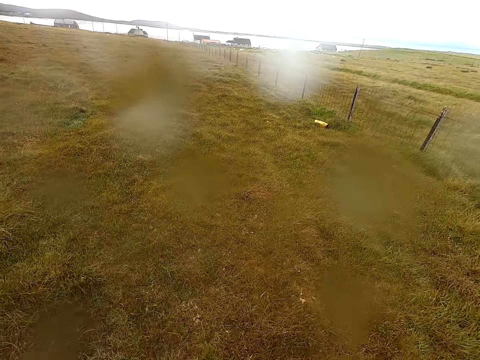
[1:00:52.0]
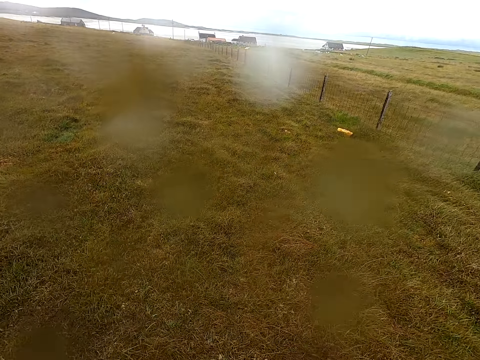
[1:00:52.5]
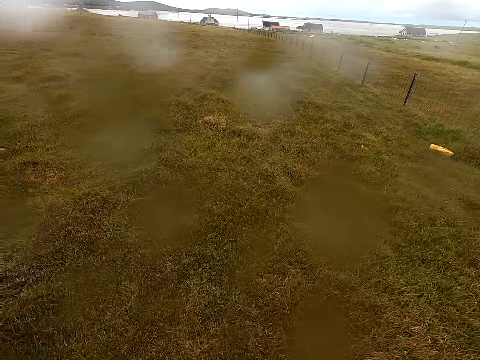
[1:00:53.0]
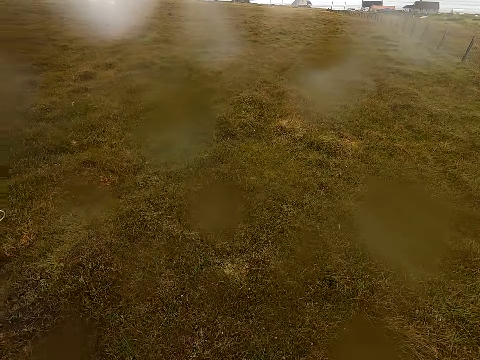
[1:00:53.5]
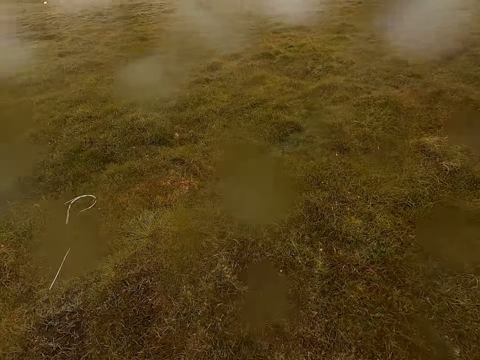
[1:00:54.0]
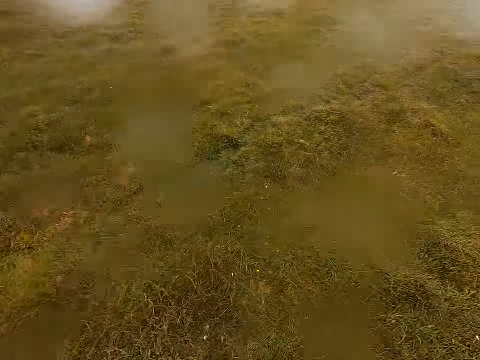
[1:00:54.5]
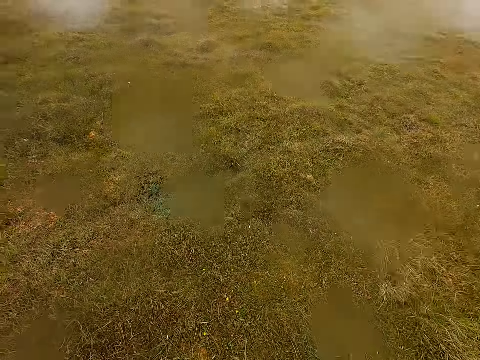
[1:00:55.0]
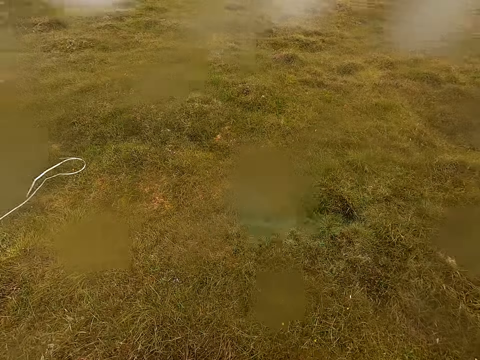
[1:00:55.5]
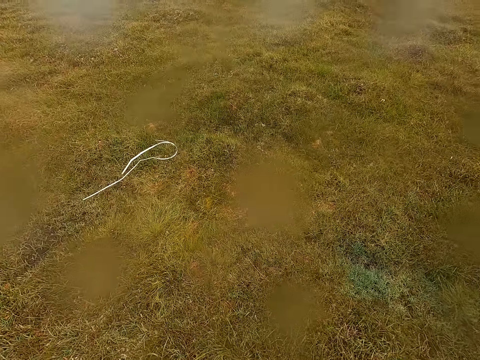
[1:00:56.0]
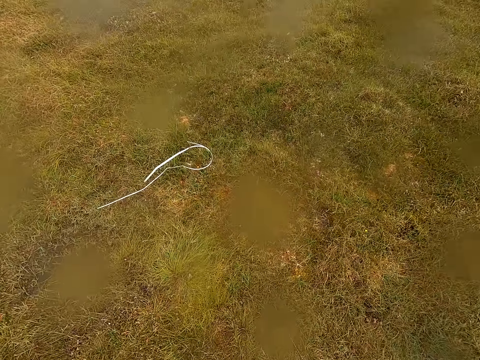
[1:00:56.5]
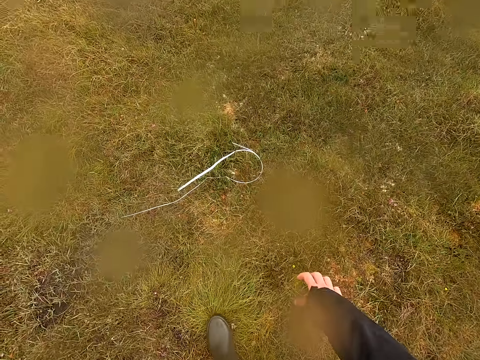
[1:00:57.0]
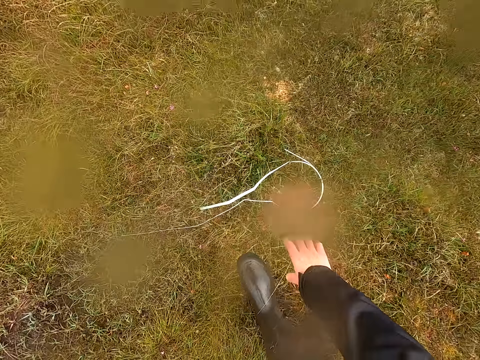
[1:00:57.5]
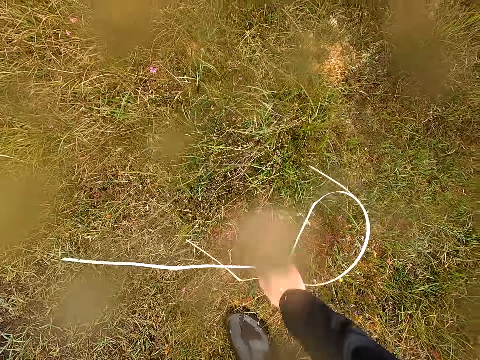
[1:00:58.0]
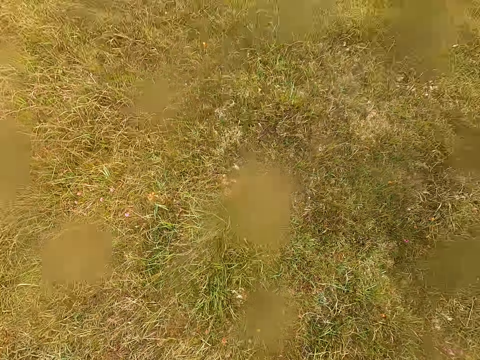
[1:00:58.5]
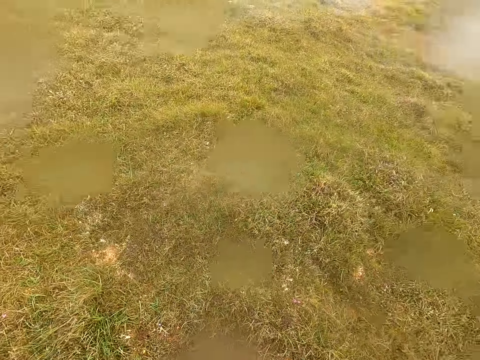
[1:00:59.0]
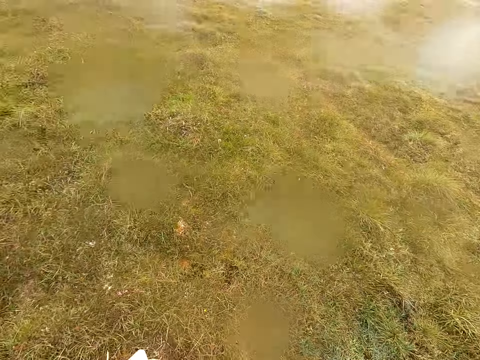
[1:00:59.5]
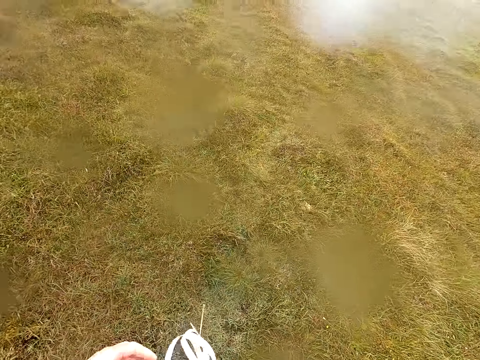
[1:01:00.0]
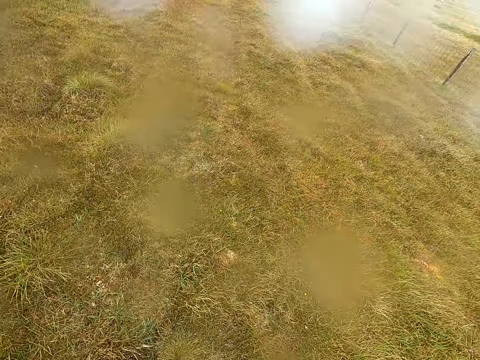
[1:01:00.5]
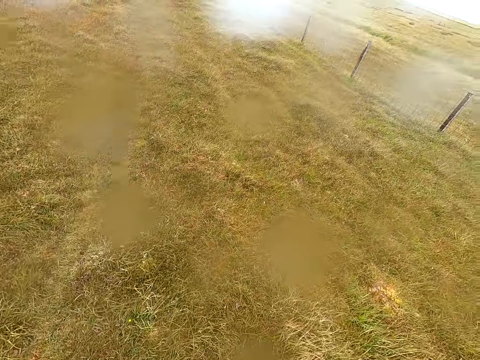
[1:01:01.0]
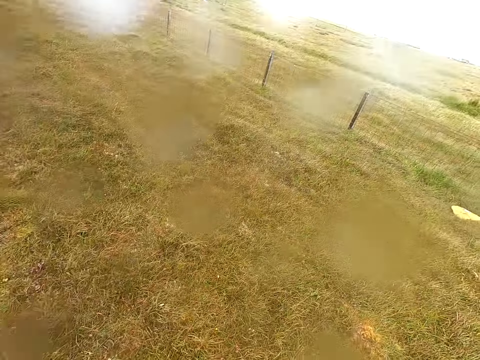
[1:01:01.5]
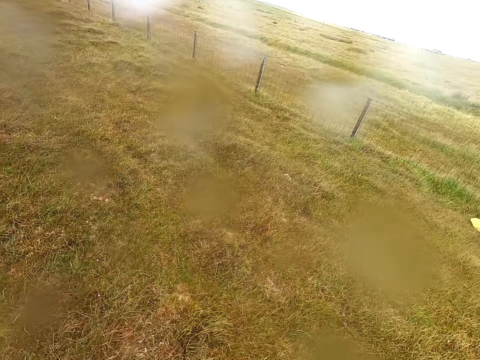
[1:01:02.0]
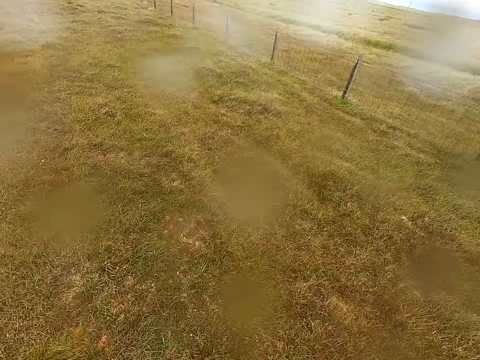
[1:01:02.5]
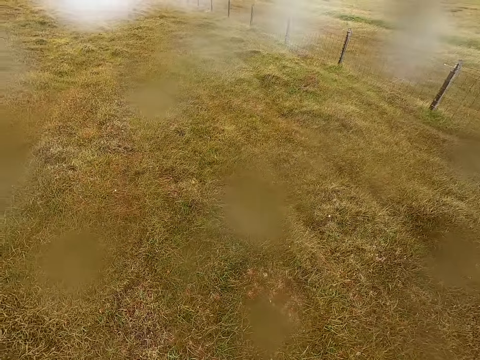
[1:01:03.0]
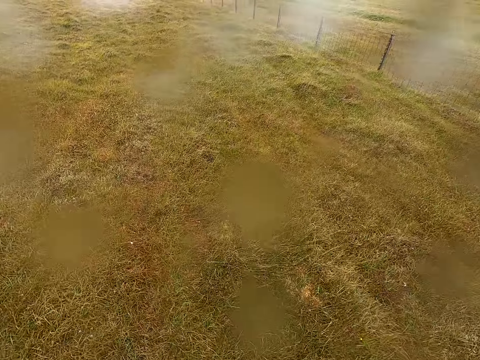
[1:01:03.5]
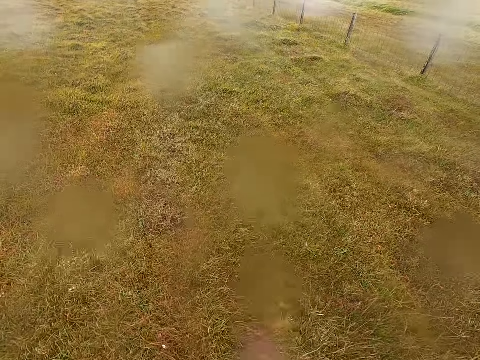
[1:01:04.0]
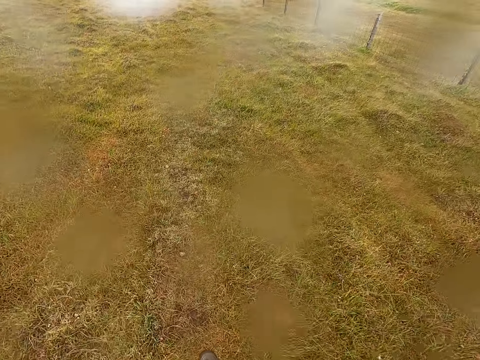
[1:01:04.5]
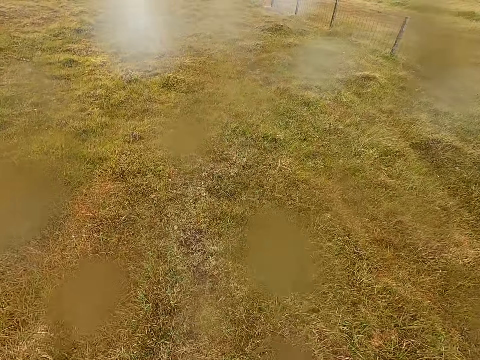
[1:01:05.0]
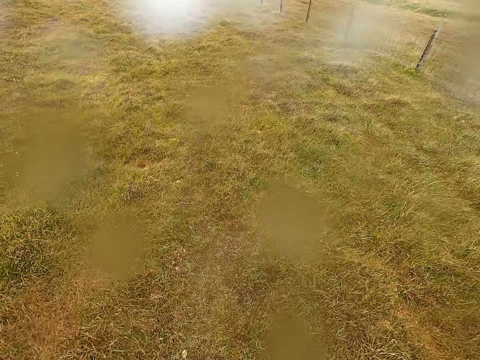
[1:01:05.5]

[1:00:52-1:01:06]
The camera wearer looks around. They bend. They take a string on the ground. They stand up. They walk around the swampy area.

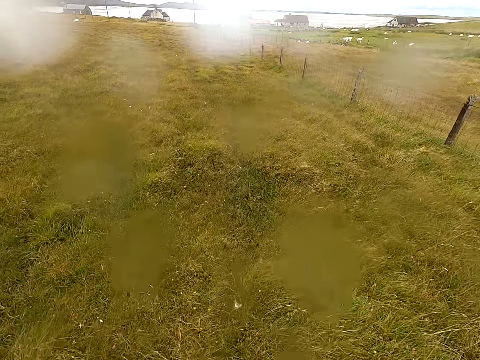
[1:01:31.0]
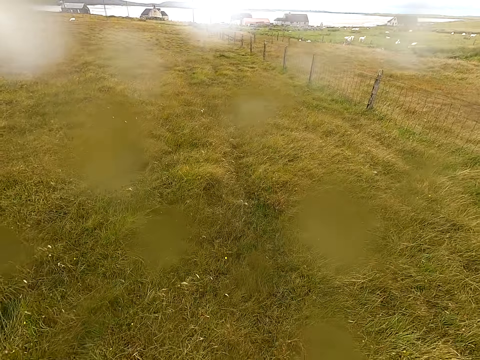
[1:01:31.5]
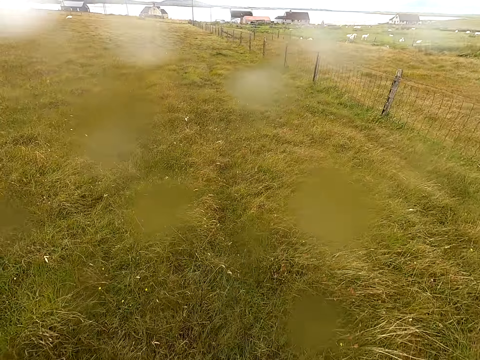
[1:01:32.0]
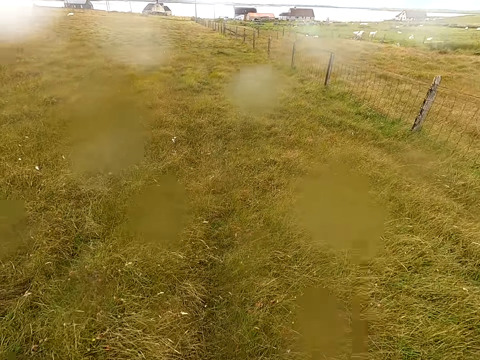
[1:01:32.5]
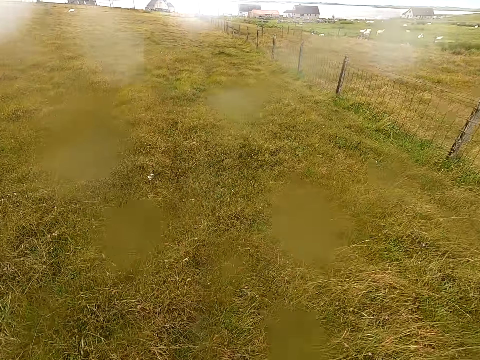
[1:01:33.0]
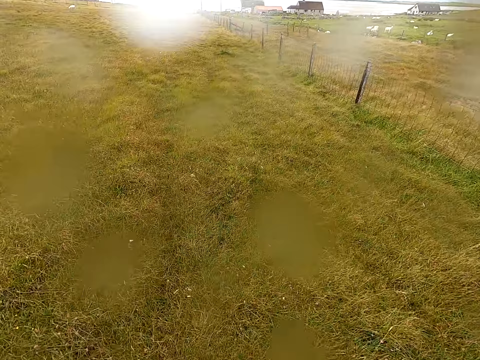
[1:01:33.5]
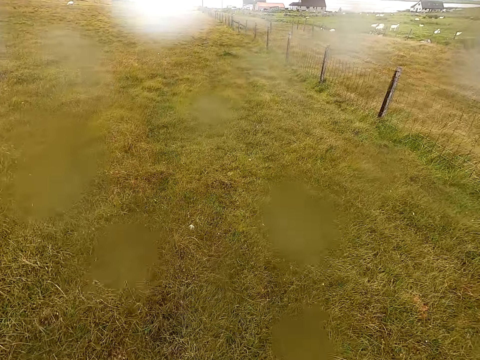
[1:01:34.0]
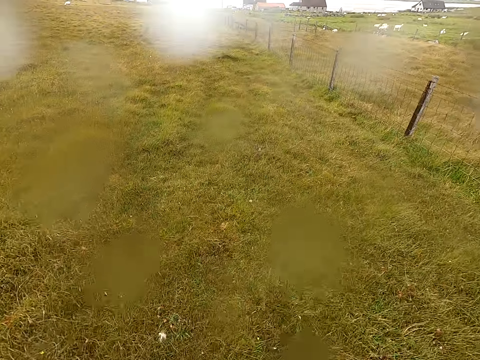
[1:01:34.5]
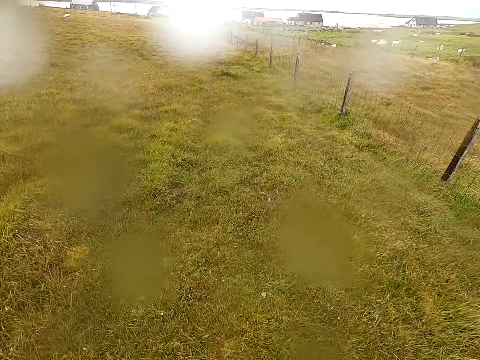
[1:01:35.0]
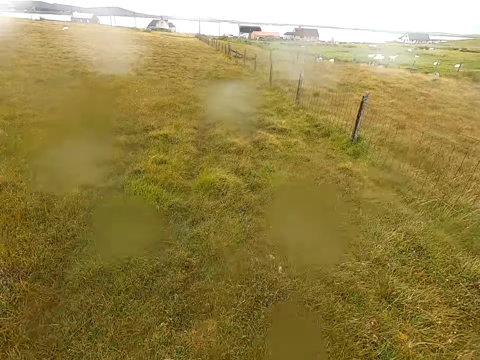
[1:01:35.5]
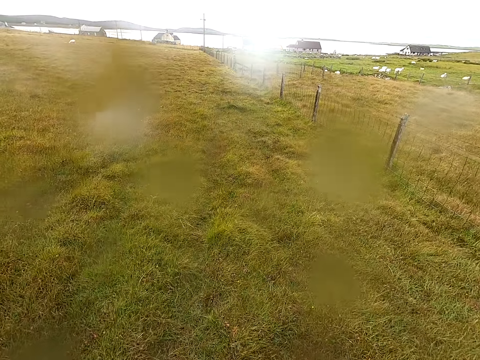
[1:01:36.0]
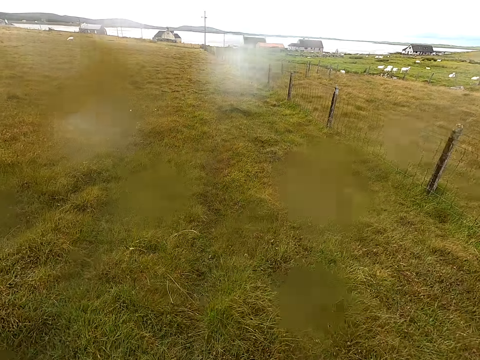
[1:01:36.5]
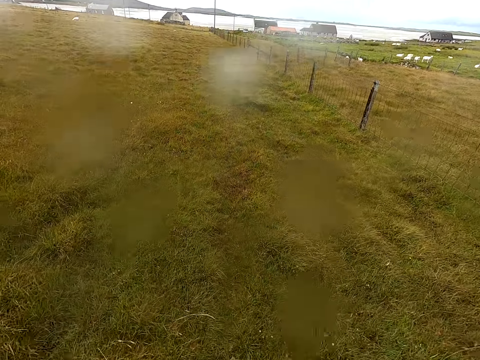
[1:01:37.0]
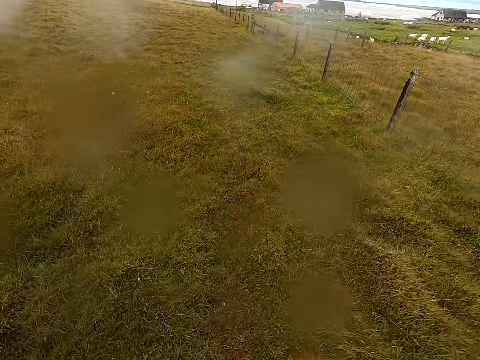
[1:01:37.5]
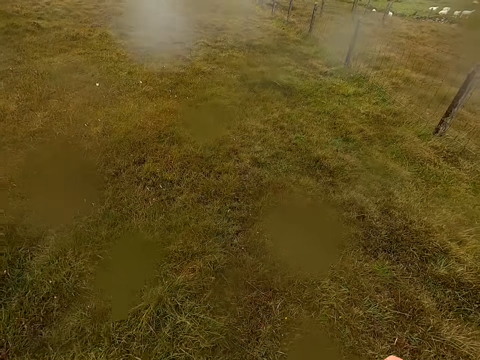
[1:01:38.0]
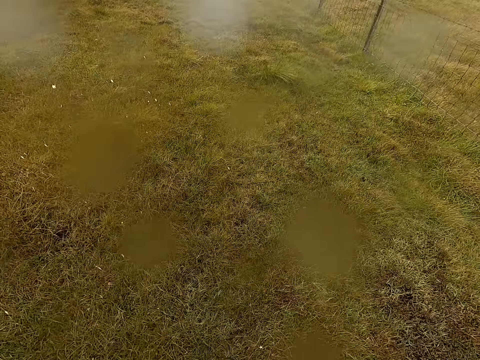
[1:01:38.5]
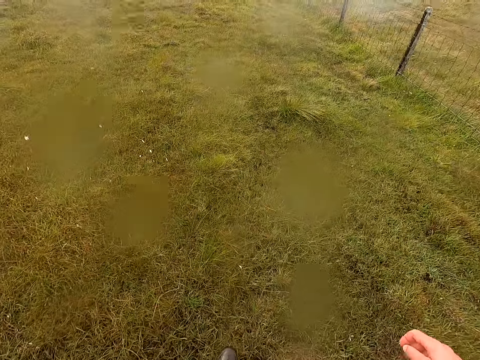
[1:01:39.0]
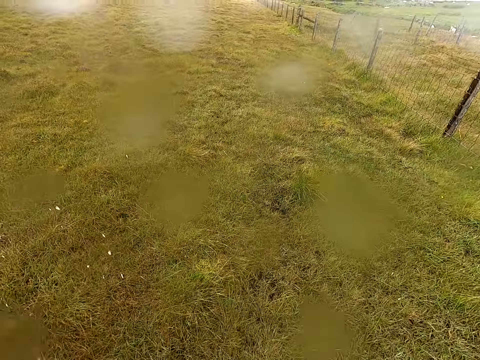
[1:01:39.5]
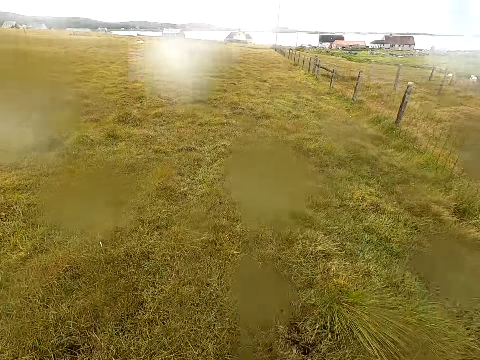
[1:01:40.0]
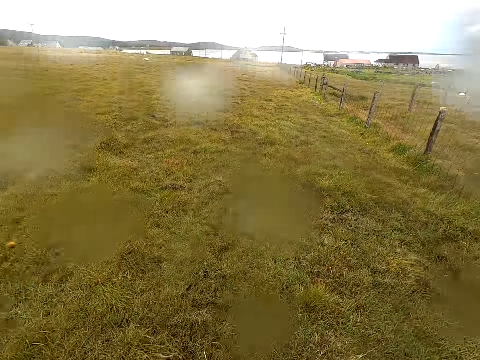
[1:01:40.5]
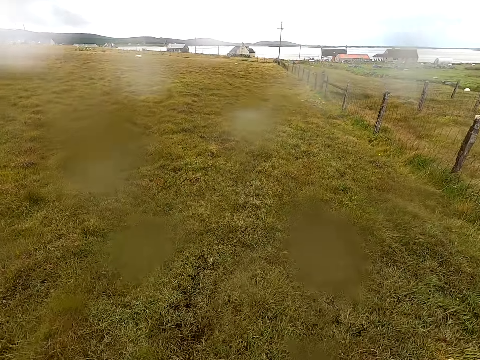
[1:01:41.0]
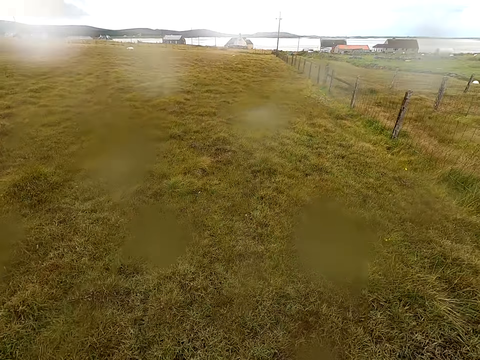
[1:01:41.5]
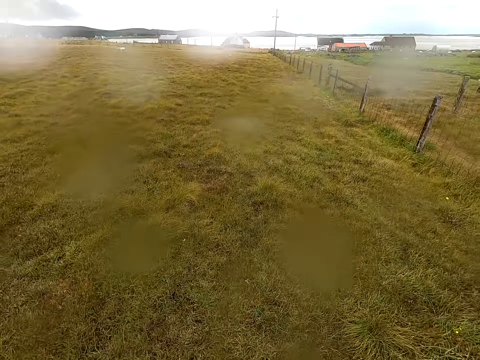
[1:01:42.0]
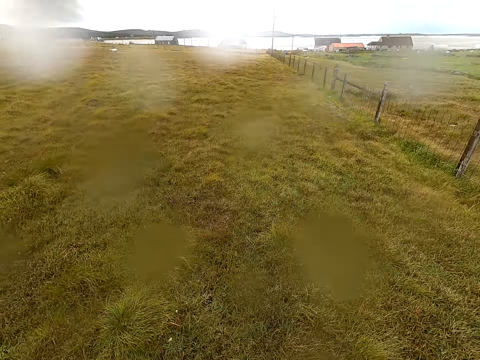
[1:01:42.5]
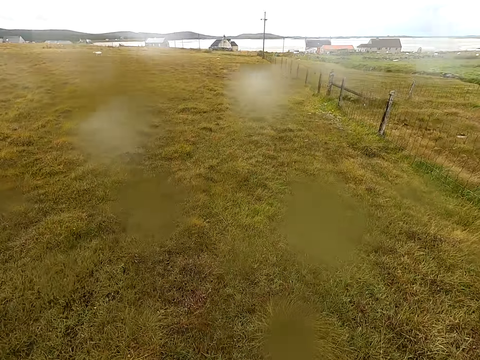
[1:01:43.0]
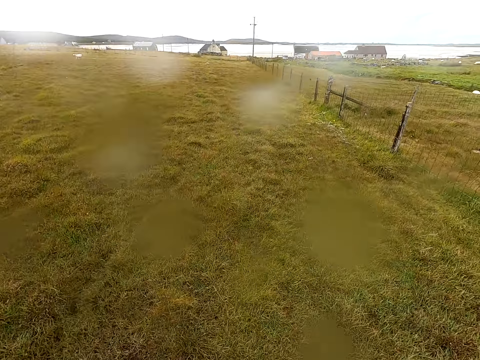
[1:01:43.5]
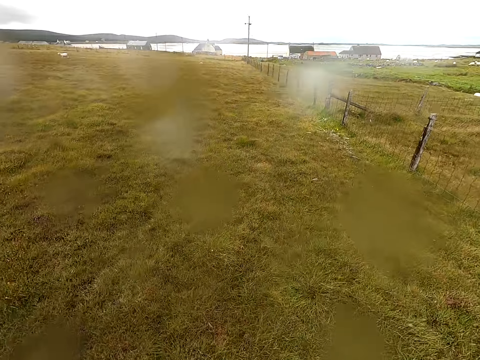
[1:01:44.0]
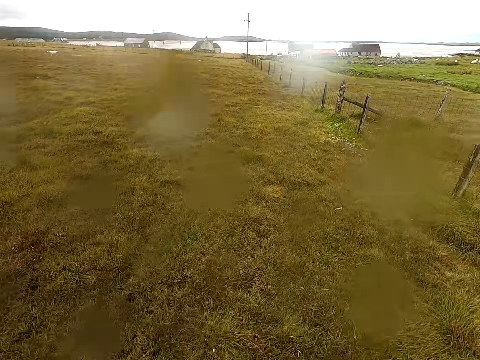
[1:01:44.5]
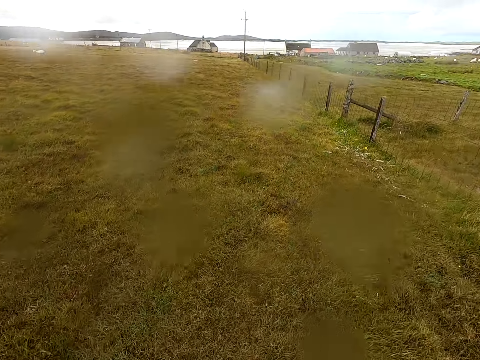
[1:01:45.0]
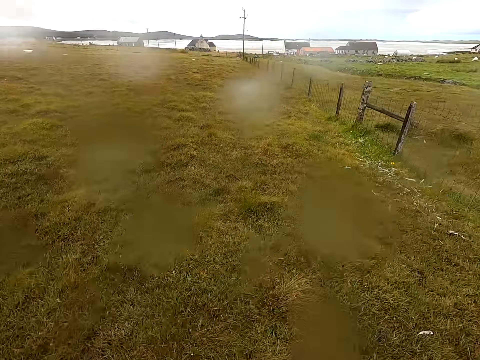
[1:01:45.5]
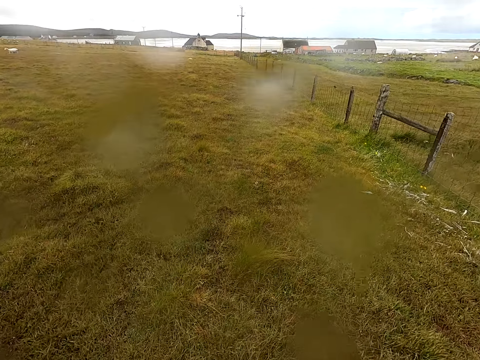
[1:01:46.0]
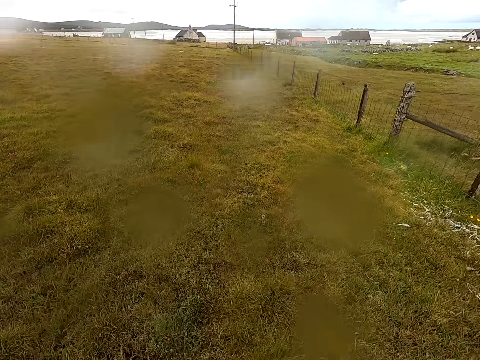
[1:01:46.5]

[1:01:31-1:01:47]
The camera wearer walks around the swampy area.
